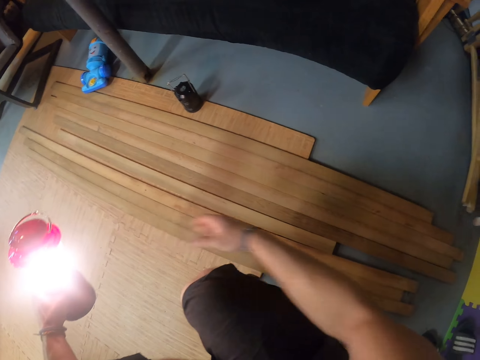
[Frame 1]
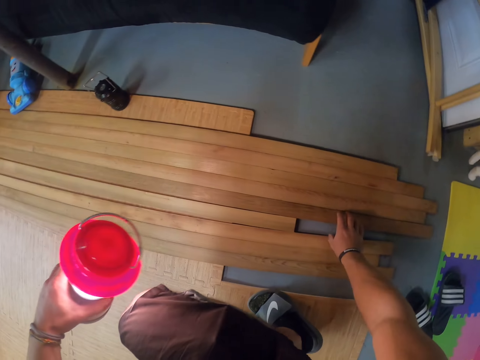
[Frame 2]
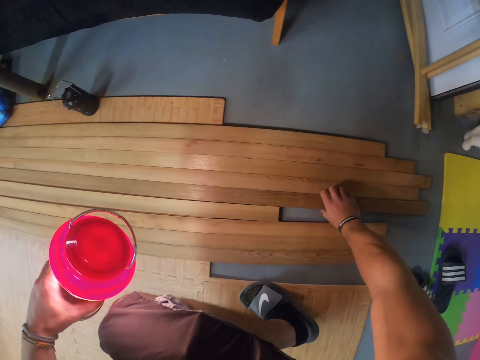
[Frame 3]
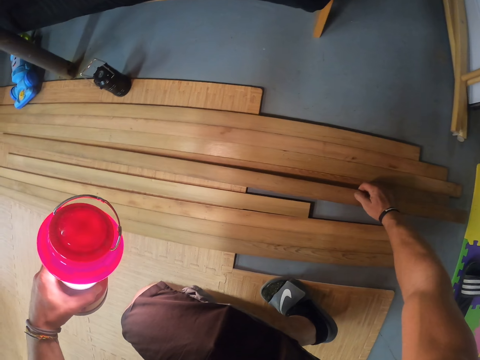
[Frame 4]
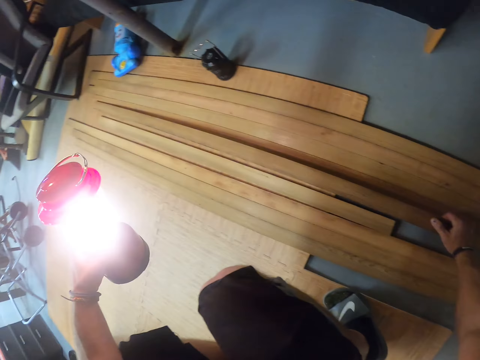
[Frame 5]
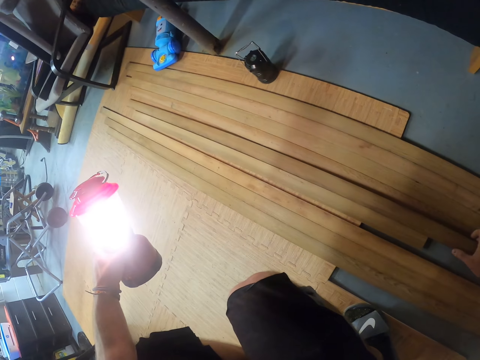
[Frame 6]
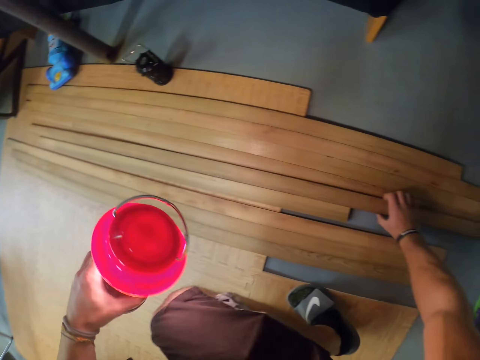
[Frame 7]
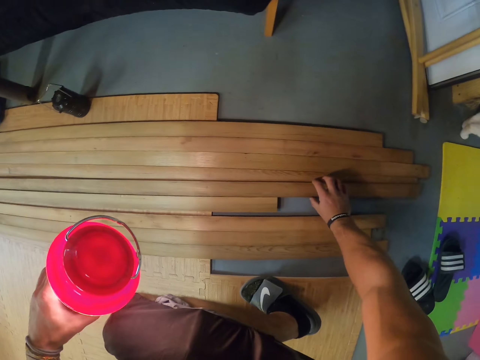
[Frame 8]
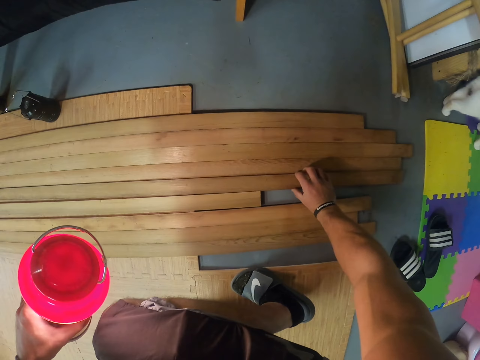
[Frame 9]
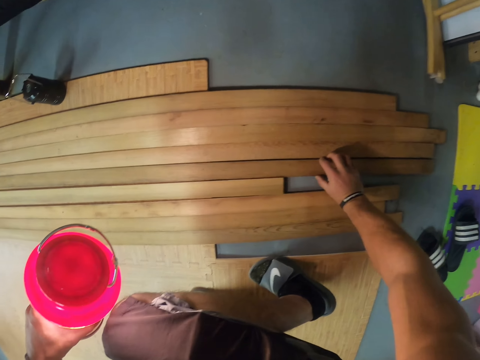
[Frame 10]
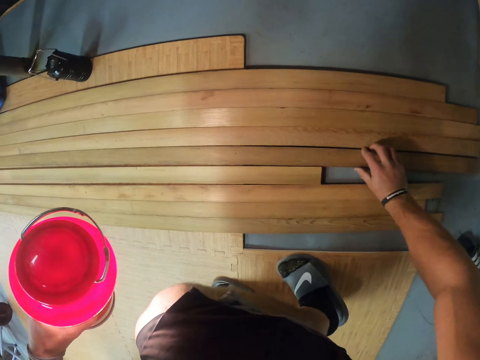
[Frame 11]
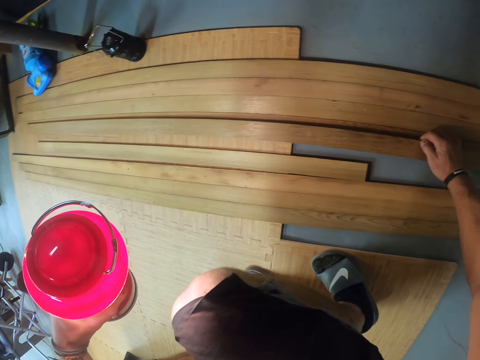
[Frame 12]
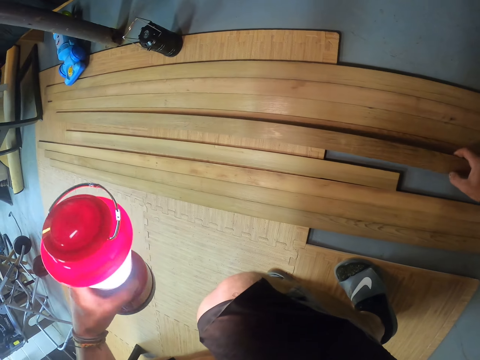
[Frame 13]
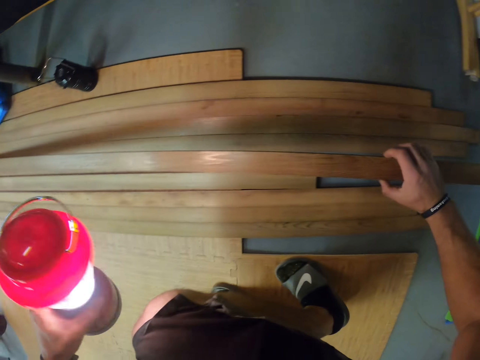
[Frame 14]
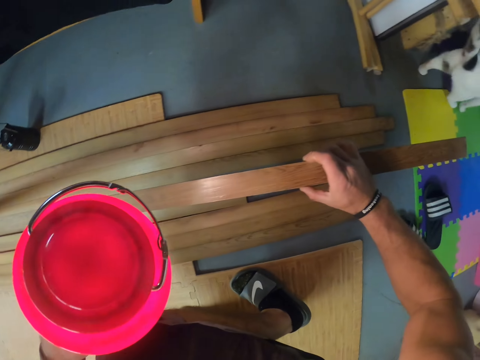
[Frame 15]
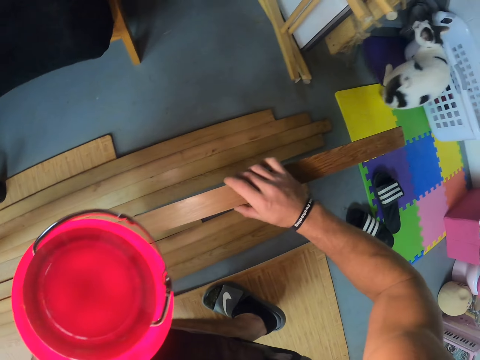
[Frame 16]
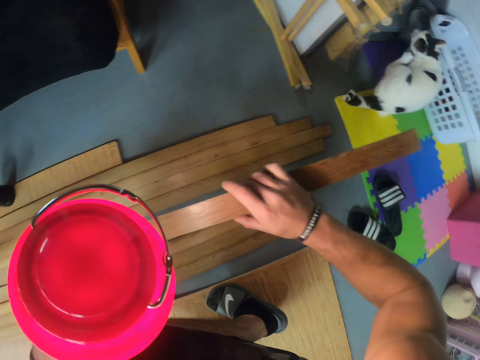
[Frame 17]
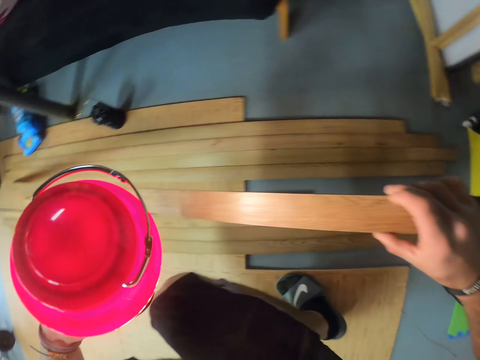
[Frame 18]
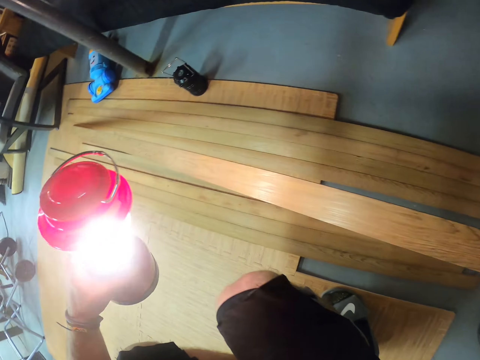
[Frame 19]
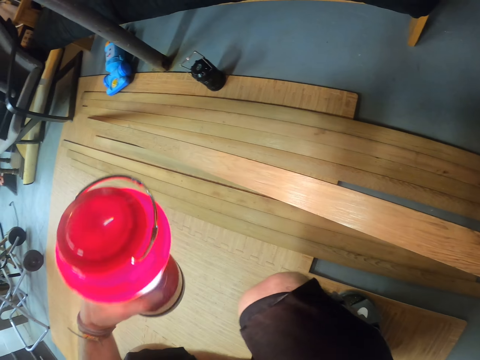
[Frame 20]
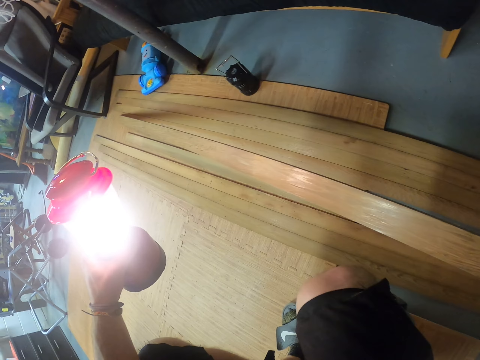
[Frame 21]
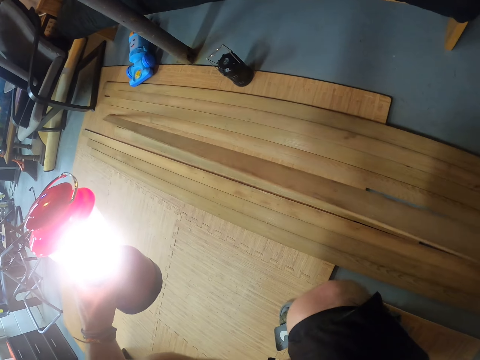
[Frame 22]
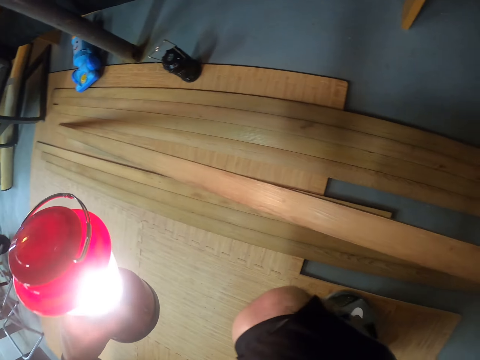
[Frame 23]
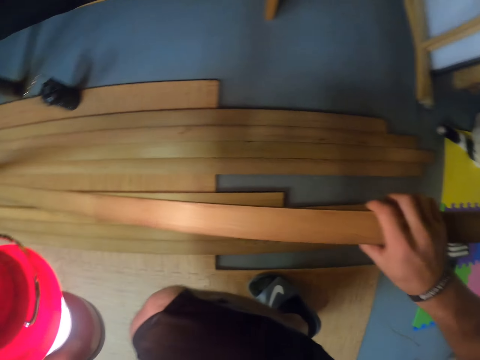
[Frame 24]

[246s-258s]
The camera wearer holds the lamp in his left hand. He picks up wood. He adjusts a wooden plank on the wooden floorboard with his right hand. He picks up the wooden plank from the wooden floorboard with his right hand. He checks the wooden plank with the lamp in his left hand. The cat plays around the camera wearer.

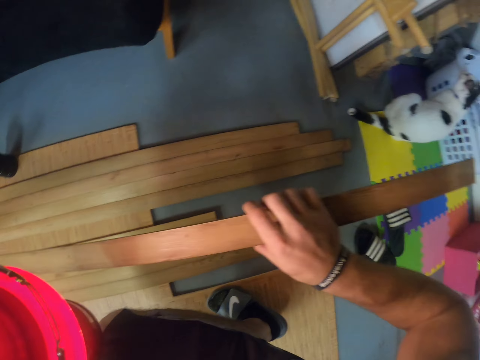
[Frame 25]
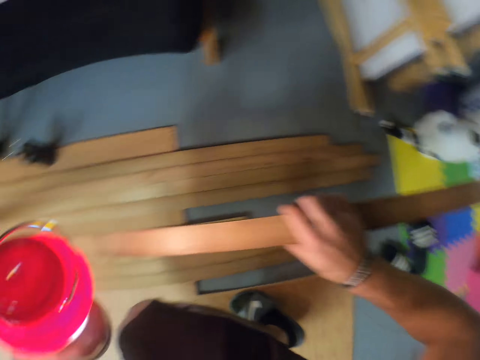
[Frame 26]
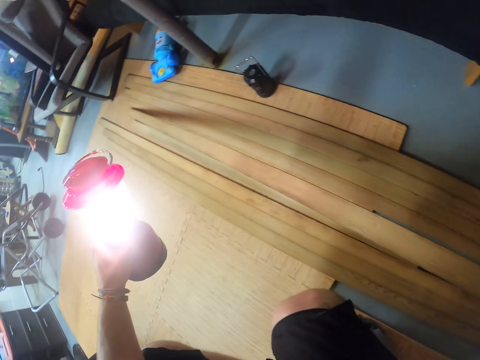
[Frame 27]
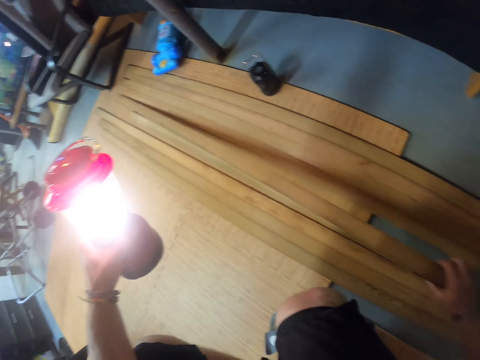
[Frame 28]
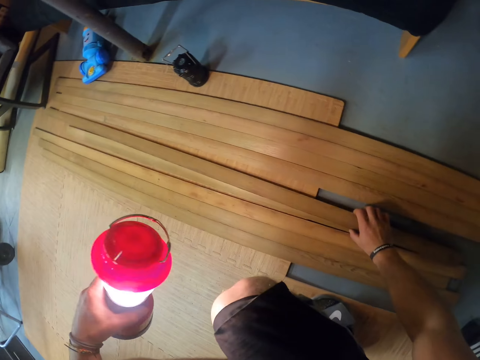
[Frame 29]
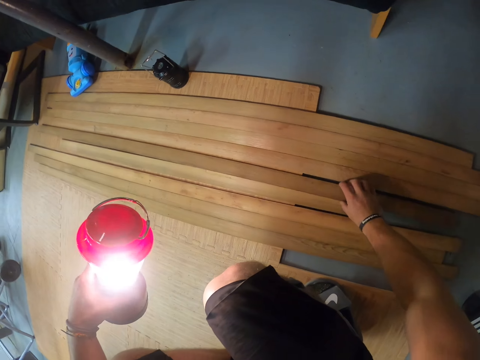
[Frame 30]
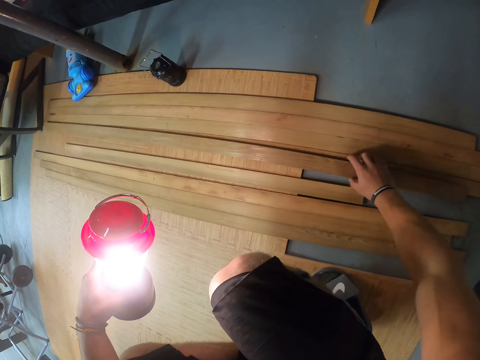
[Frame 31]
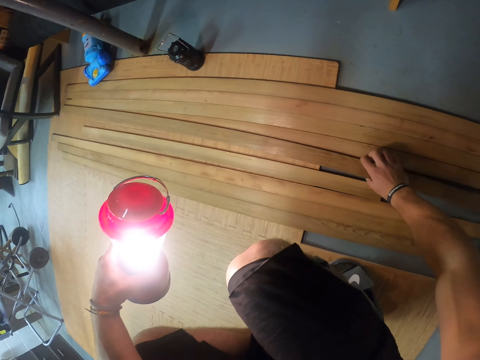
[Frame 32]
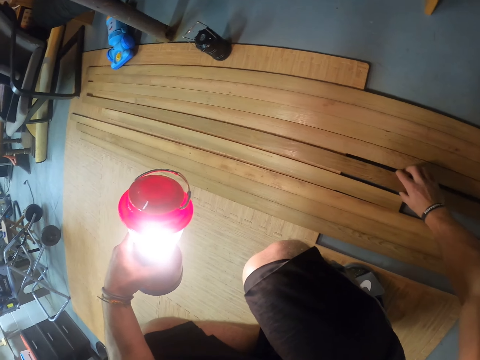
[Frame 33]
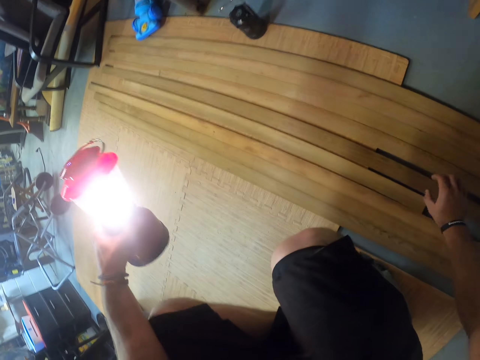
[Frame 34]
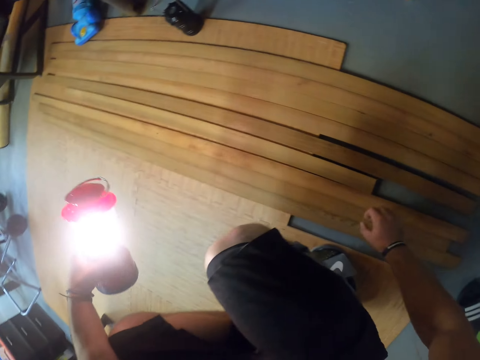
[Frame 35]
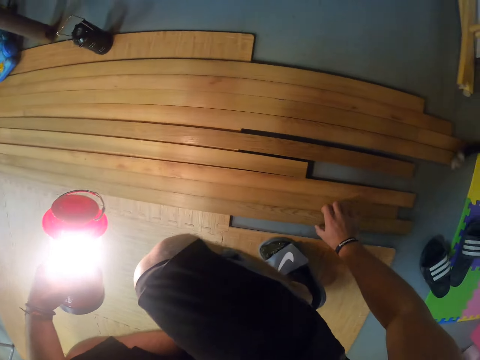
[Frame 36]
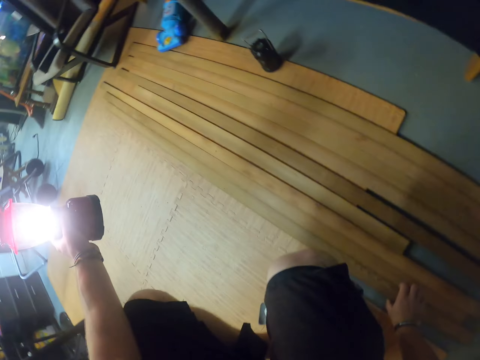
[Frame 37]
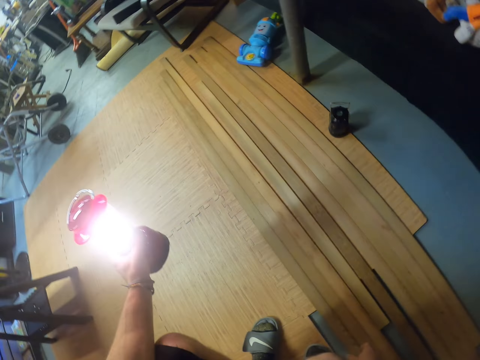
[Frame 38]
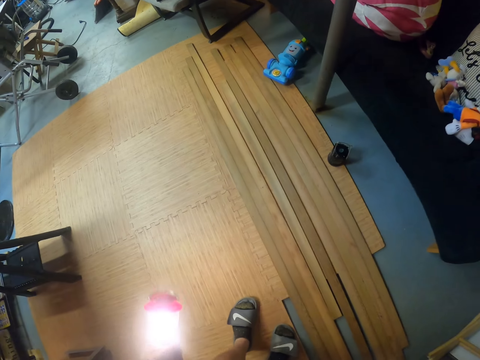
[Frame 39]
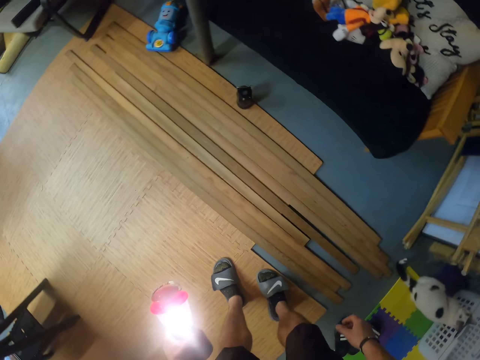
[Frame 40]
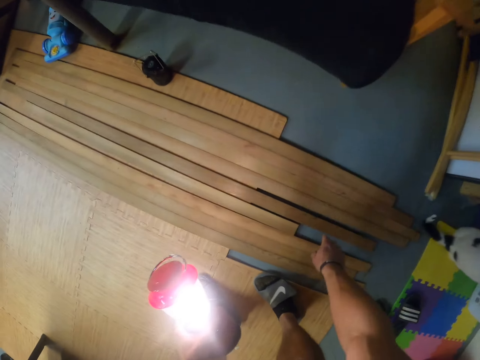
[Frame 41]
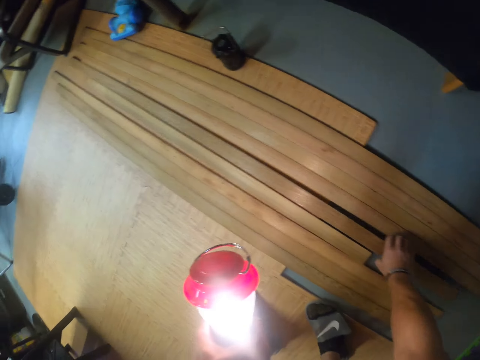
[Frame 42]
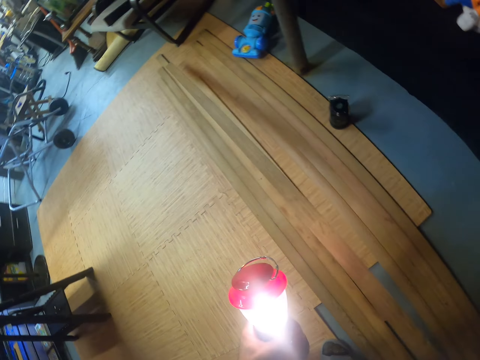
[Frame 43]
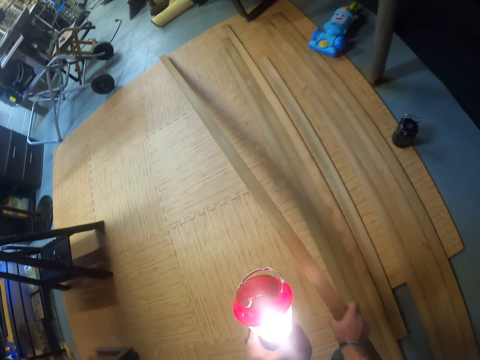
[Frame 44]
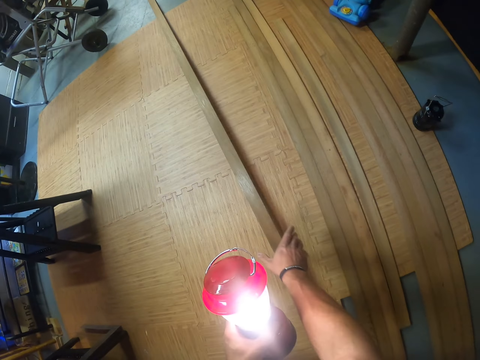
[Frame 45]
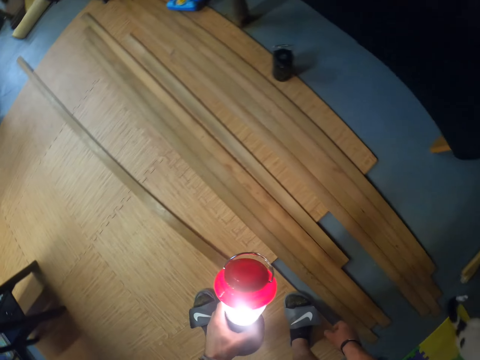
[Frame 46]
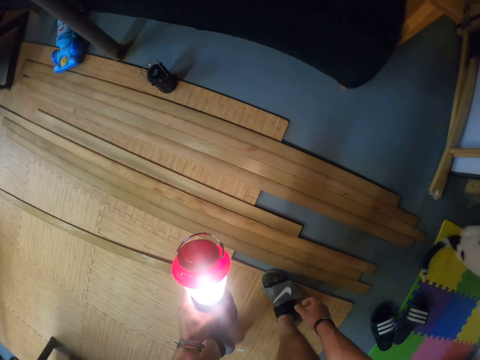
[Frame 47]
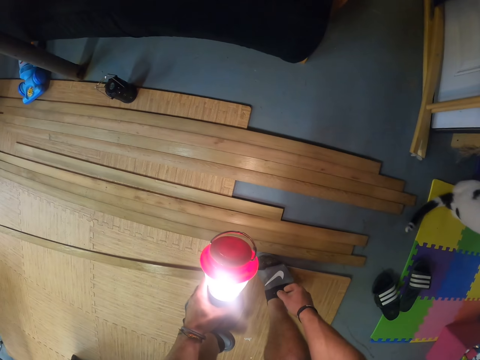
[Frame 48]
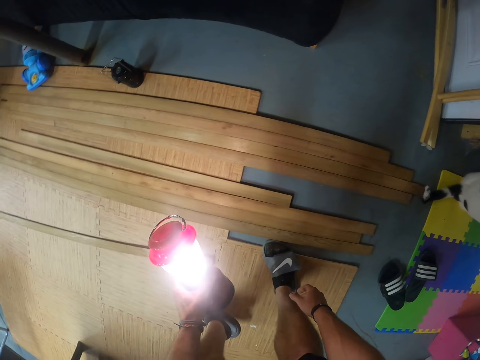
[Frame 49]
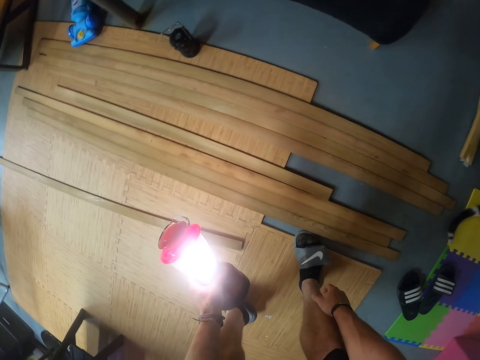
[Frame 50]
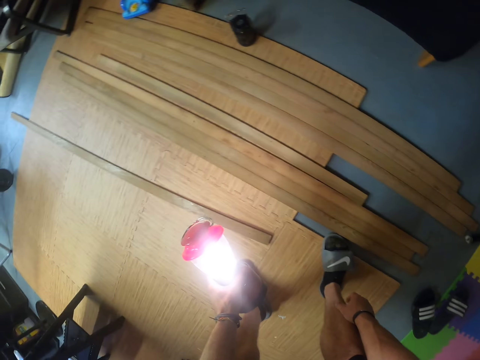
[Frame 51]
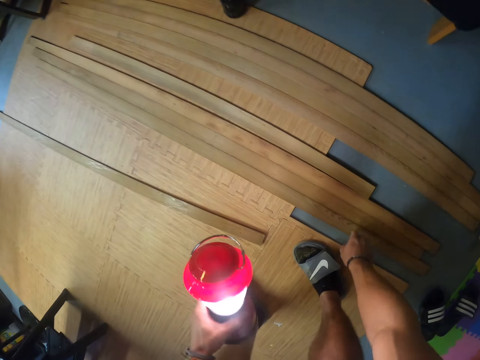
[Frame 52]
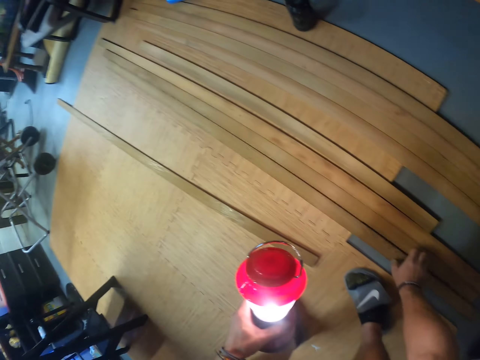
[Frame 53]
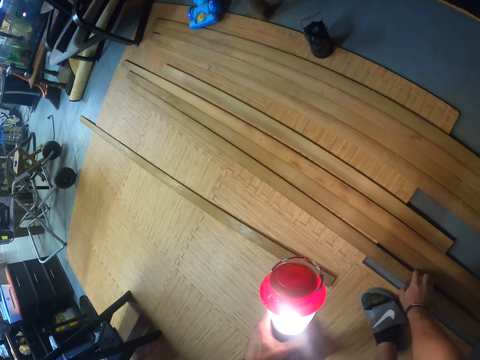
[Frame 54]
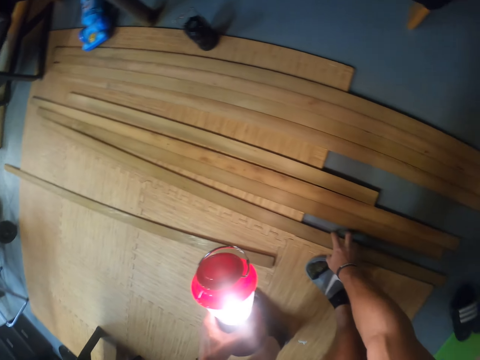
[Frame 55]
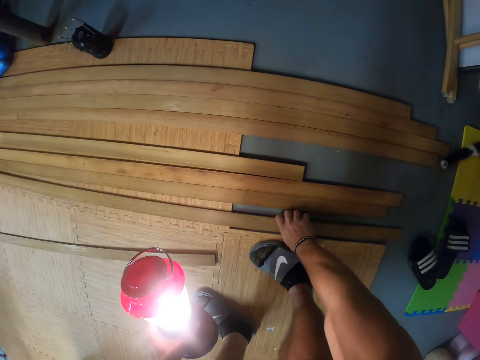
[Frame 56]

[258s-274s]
The camera wearer drops the wooden plank on the wooden floorboard with his right hand. He touches the wooden plank on the wooden floorboard with his right hand. He stands up. He picks up the wooden plank from the wooden floorboard with his right hand. He drops the wooden plank on the wooden floorboard with his right hand. He looks around. He adjusts the wooden plank on the wooden floorboard with his right hand.
